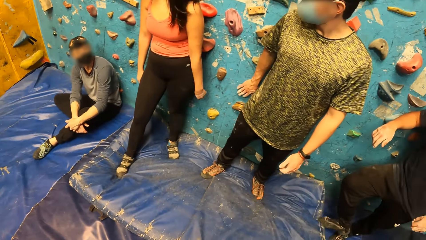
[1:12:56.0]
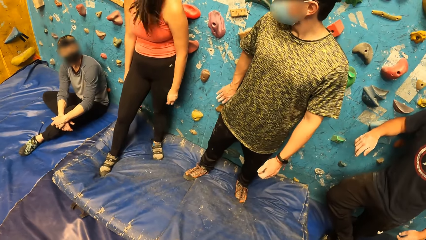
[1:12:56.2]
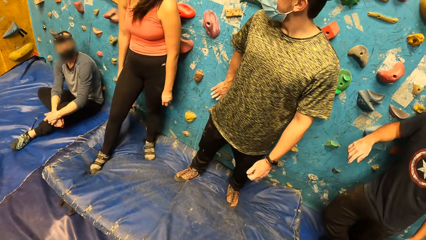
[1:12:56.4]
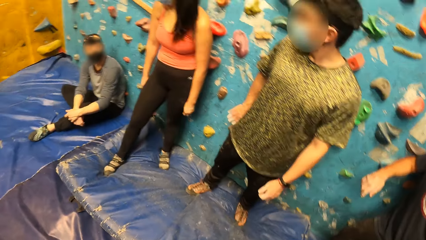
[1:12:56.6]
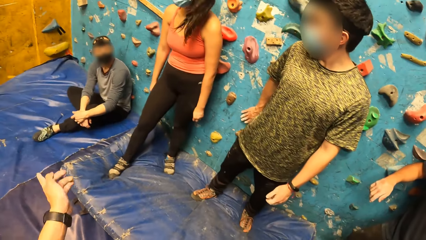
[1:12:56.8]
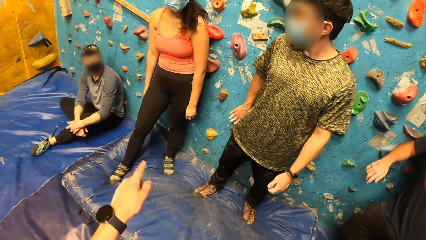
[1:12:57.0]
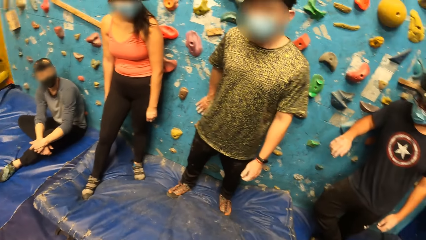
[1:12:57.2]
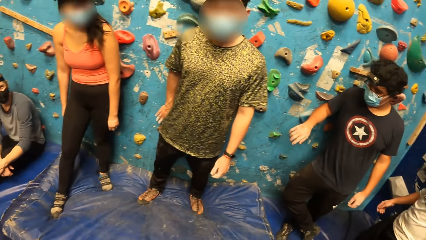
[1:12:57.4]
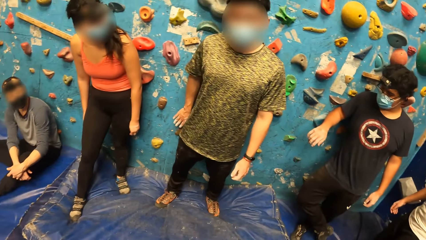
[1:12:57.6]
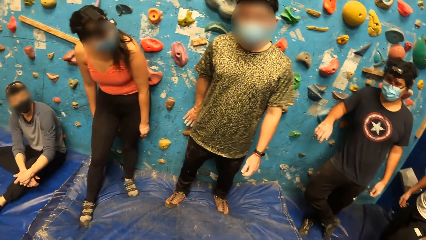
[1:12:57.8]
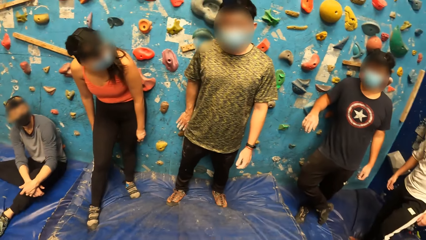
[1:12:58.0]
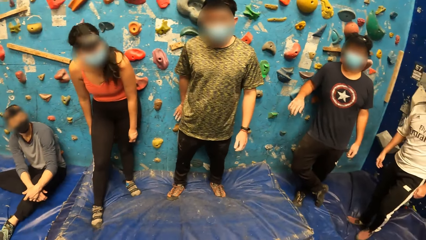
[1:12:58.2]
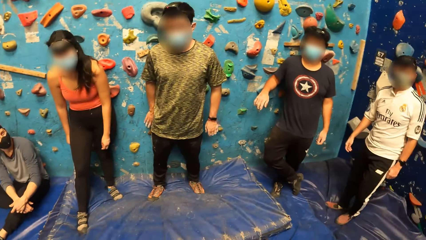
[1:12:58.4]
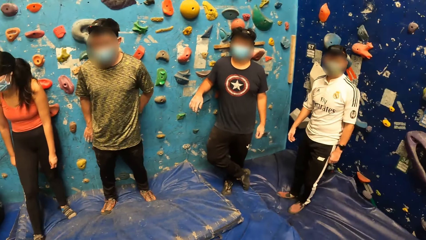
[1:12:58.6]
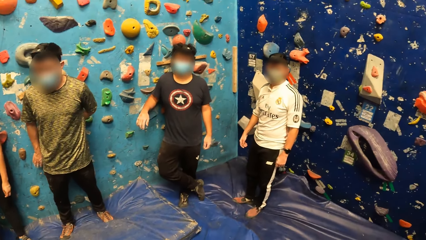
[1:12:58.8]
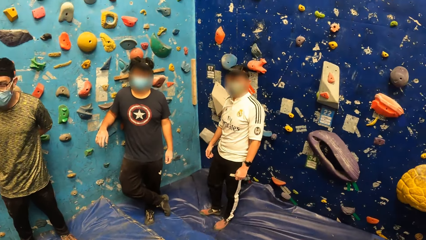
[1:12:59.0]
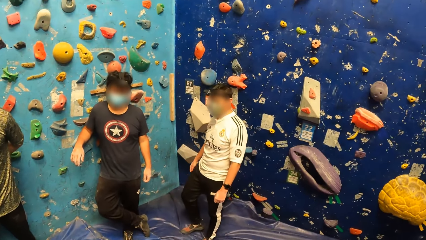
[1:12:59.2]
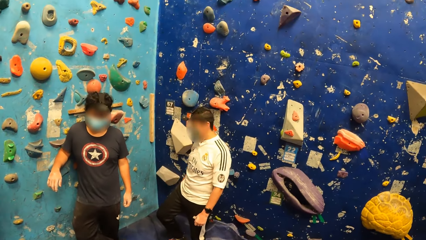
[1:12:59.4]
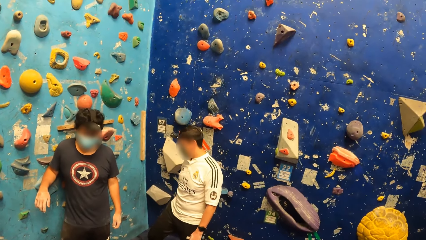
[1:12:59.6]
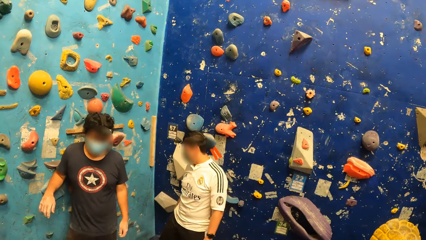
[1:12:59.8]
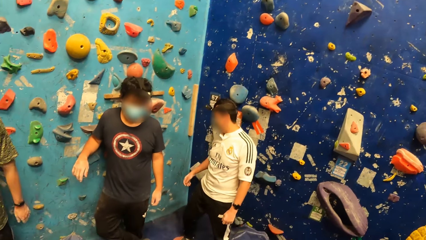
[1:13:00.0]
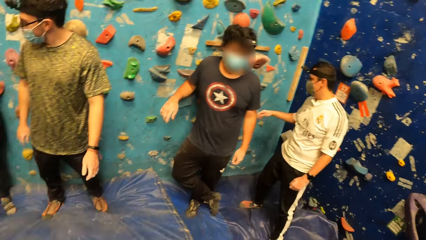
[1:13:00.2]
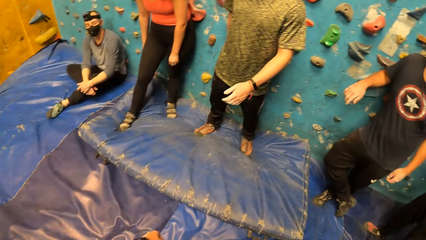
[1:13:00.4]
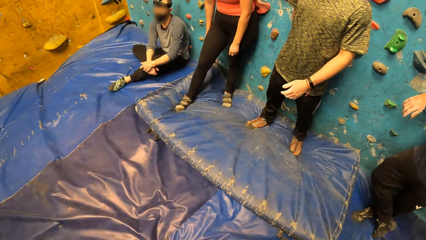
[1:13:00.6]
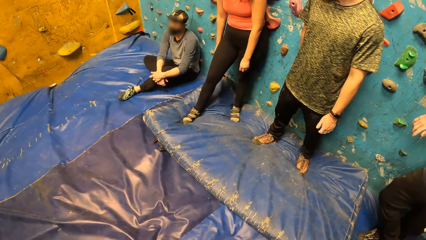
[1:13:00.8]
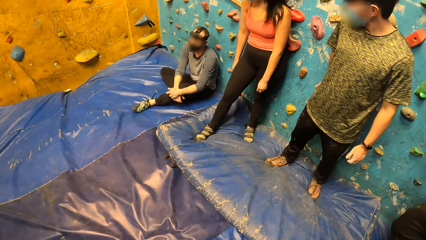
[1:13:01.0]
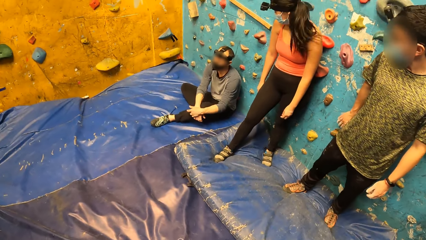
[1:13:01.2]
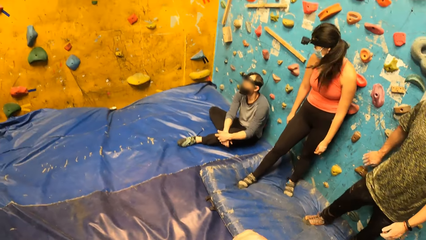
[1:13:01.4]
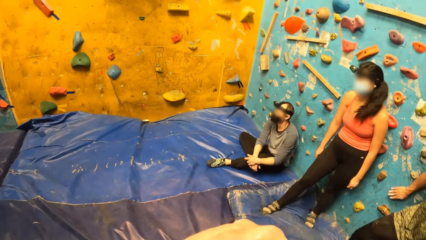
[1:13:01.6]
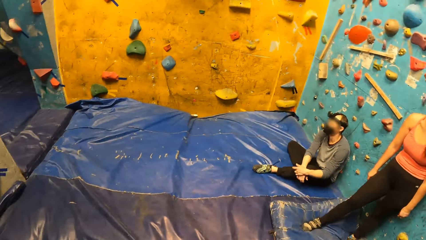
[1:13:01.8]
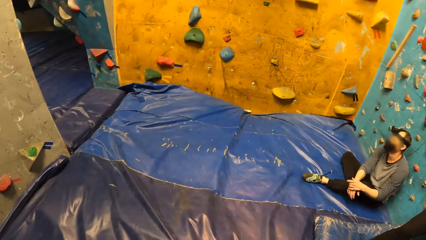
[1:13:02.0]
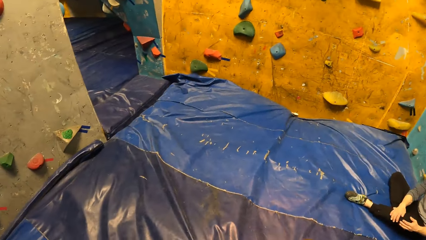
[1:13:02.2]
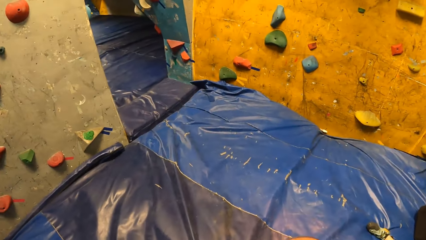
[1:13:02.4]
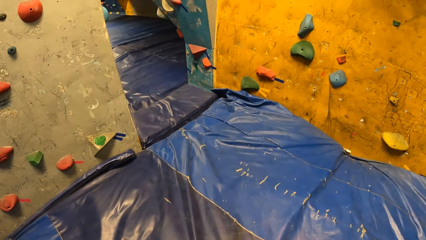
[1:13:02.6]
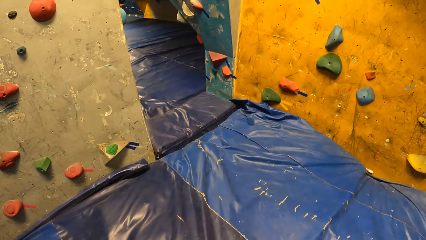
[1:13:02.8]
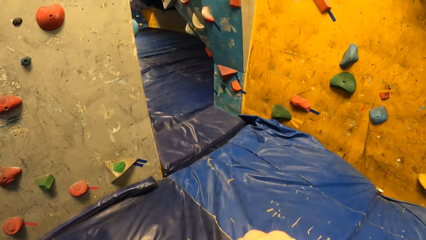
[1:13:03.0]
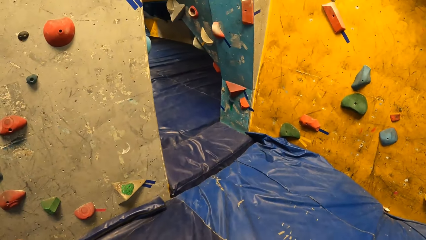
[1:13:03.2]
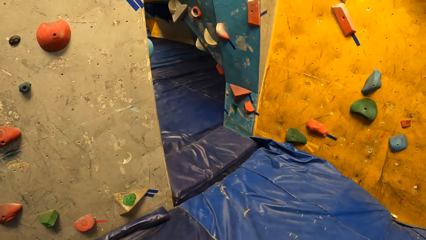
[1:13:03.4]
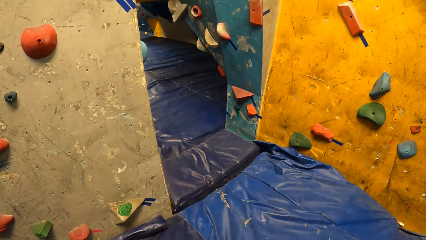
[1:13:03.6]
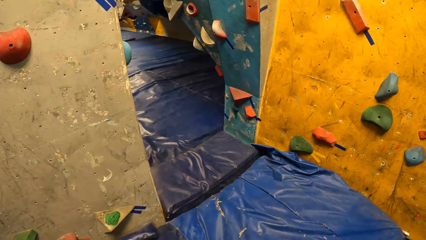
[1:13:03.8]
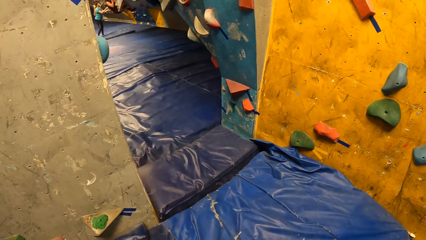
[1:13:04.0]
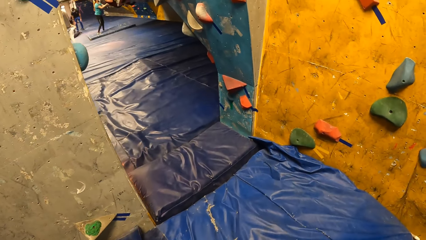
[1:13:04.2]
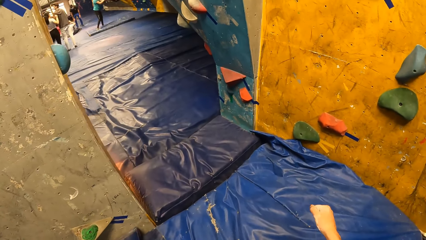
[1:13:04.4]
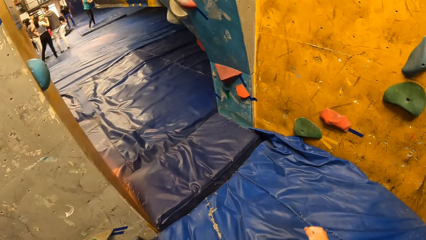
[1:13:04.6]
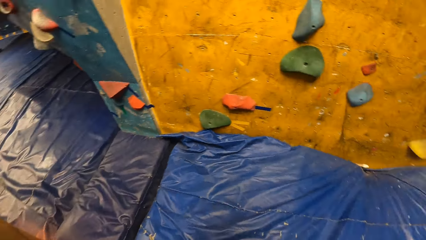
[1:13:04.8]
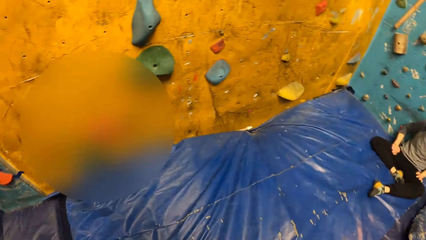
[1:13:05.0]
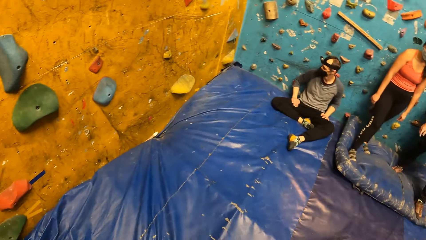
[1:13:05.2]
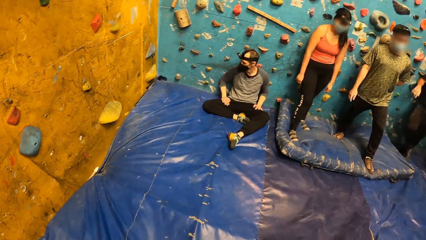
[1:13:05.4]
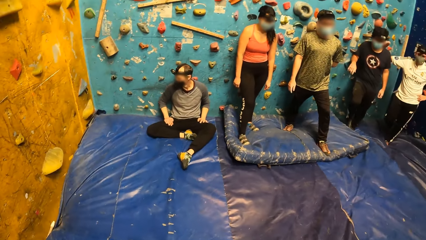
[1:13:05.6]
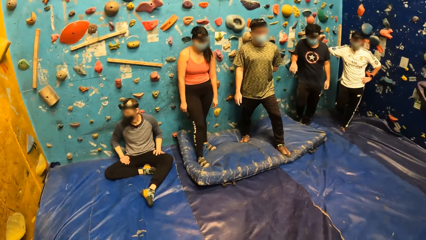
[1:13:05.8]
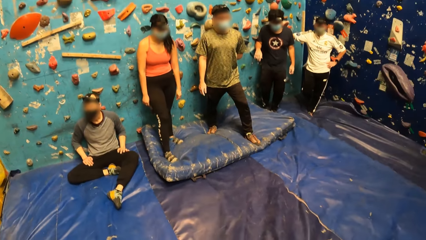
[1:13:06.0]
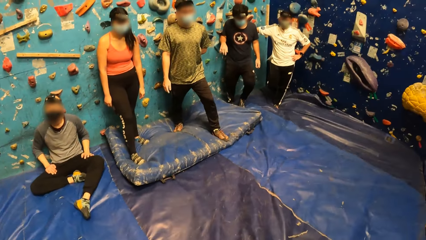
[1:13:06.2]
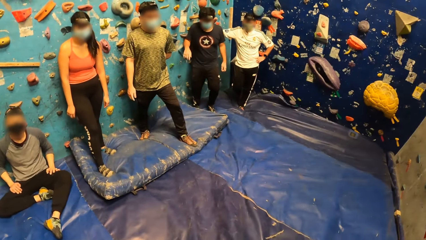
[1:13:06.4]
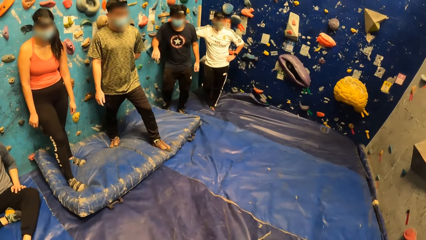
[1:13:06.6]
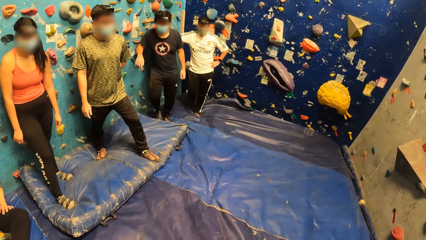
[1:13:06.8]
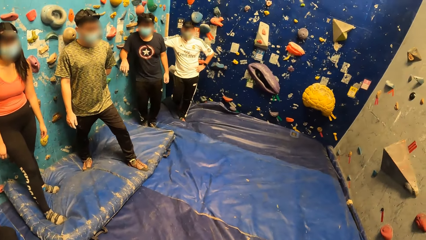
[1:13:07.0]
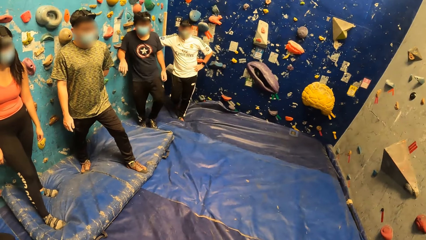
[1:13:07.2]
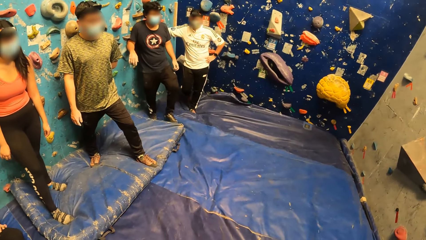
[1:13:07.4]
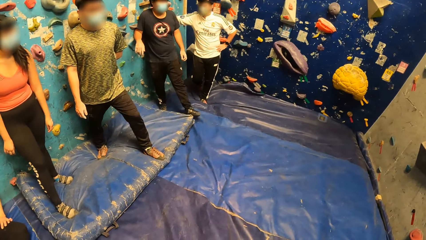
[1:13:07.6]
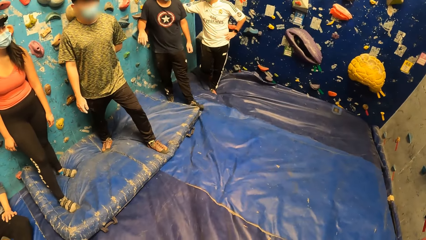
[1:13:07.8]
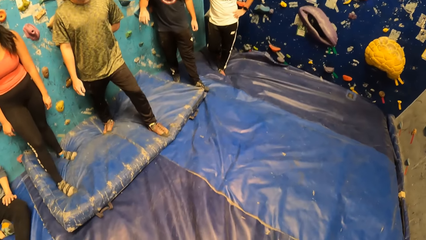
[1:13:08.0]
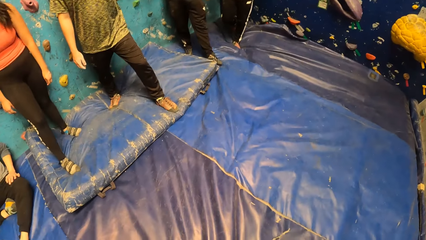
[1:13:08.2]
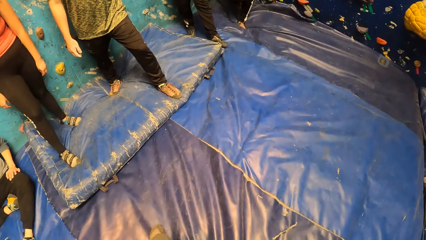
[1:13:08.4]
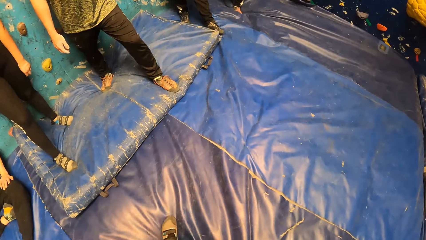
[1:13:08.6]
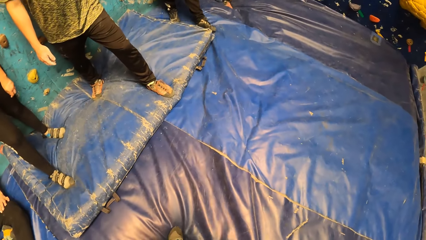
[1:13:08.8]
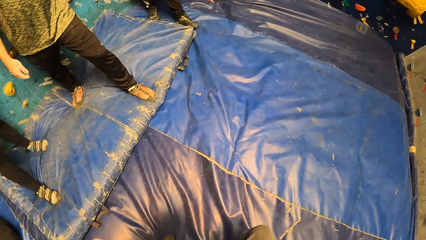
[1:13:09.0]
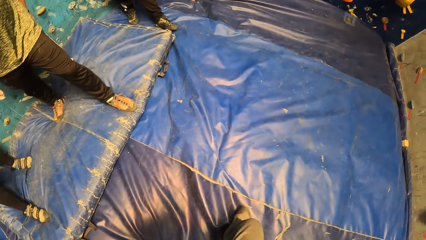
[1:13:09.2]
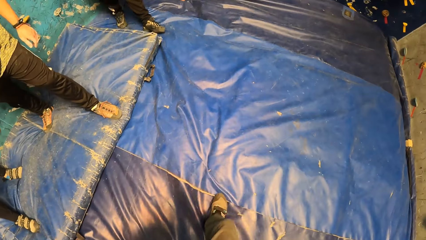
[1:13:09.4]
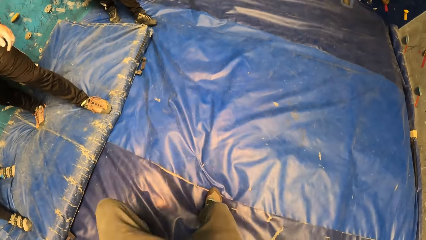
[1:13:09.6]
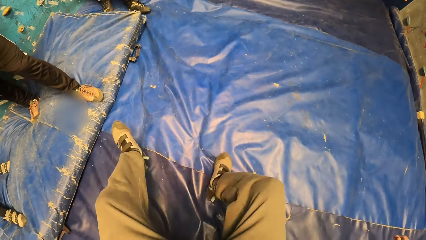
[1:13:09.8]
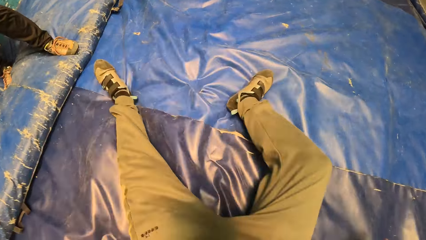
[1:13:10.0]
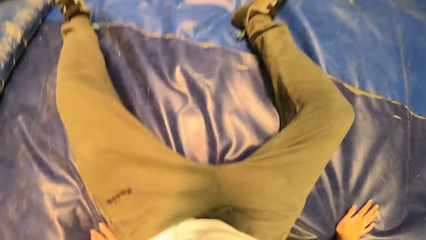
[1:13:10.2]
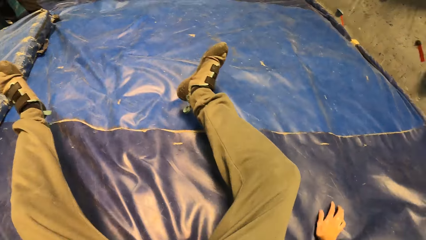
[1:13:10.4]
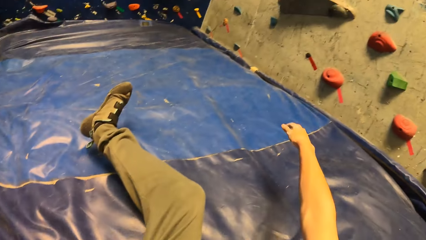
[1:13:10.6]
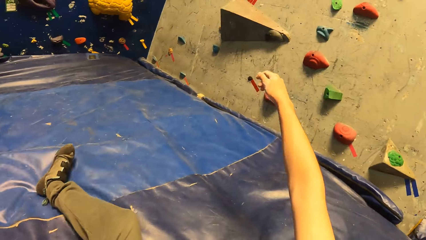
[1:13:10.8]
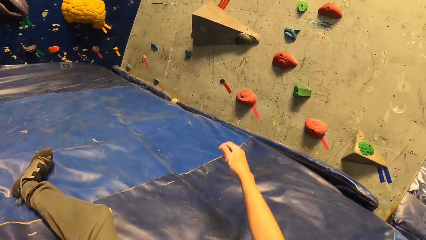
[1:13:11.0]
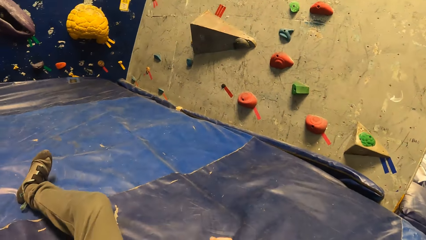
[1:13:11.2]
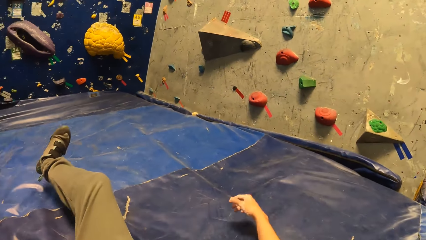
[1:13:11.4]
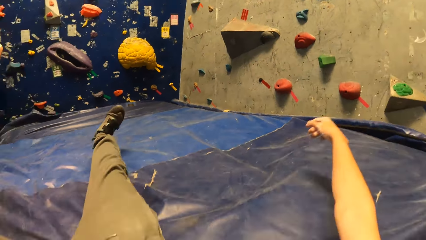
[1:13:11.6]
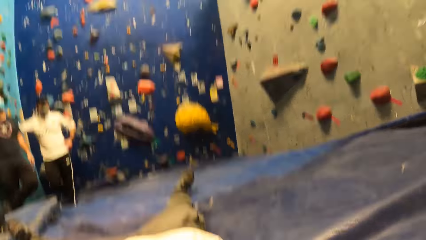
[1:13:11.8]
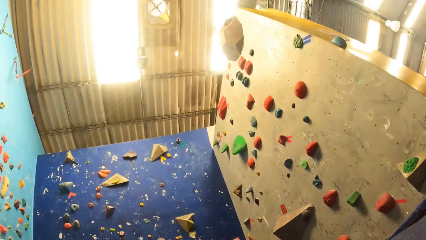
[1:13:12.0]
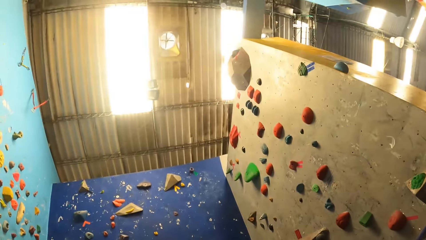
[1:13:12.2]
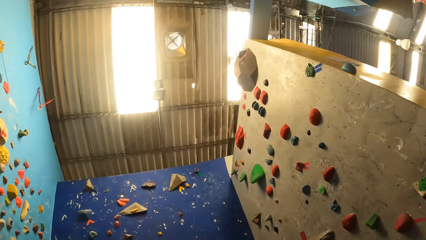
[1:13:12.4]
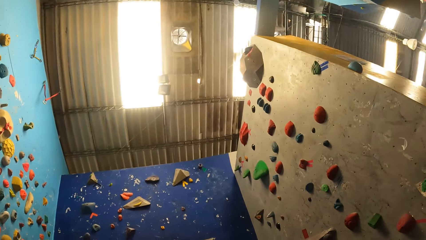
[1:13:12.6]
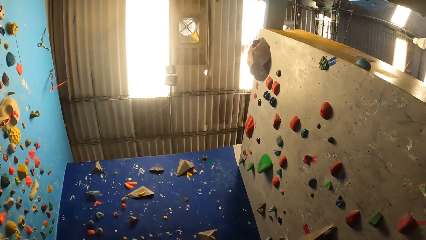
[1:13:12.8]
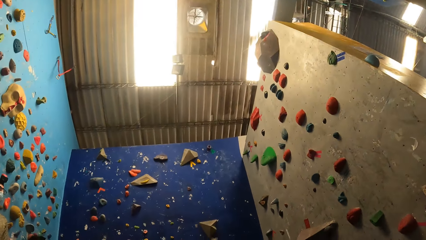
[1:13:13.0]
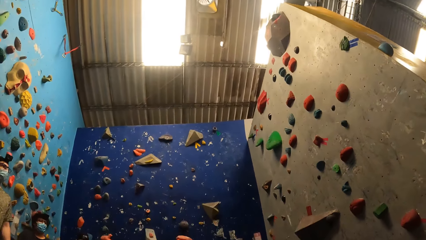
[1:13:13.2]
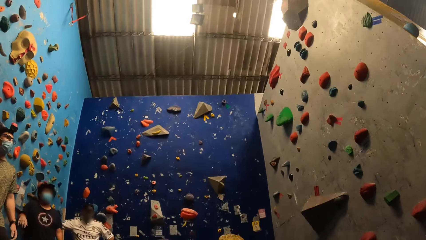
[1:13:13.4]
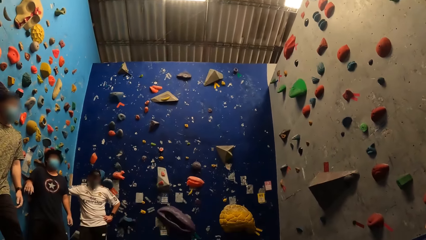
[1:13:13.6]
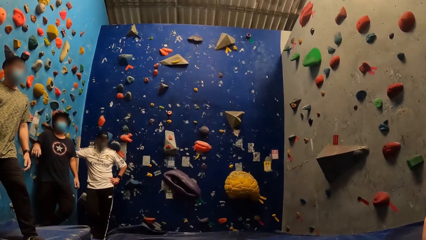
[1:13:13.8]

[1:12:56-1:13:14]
The camera wearer speaks to the sportspersons. They look around. They walk. They look at the other sportspersons. They sit on the mat. They lie on the mat. They look up.
